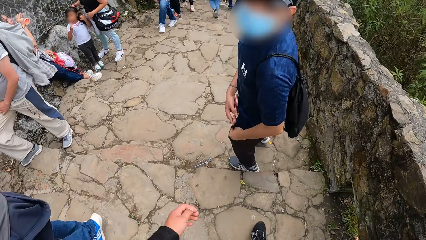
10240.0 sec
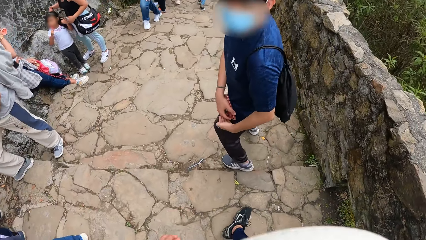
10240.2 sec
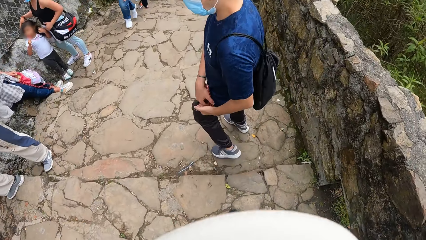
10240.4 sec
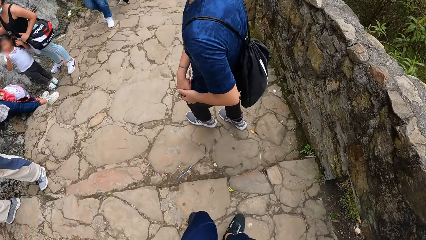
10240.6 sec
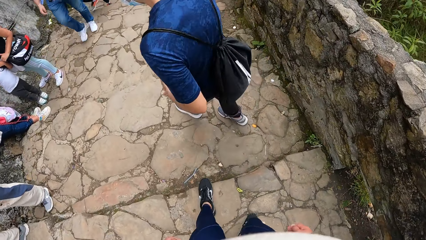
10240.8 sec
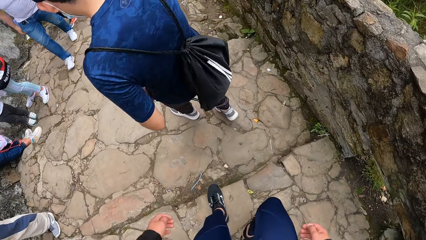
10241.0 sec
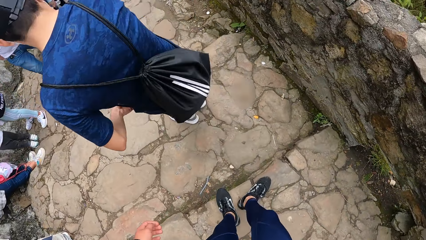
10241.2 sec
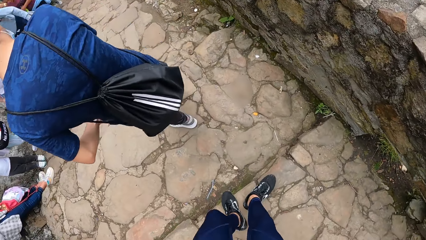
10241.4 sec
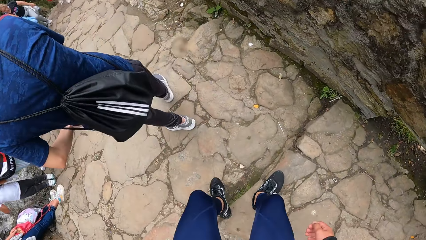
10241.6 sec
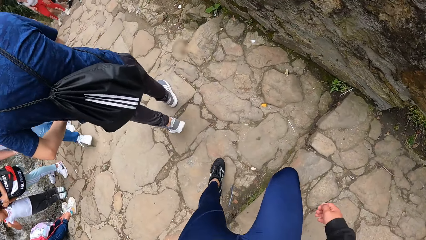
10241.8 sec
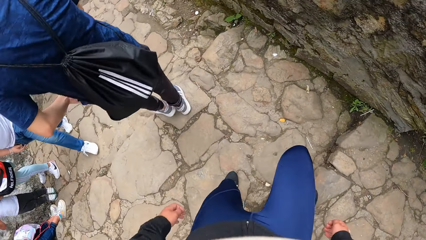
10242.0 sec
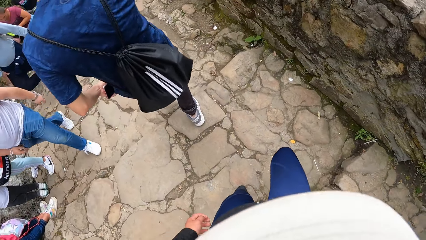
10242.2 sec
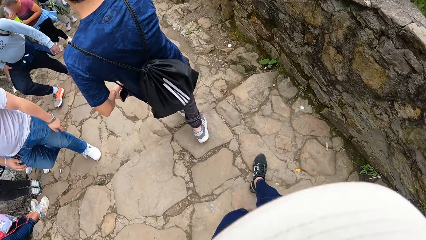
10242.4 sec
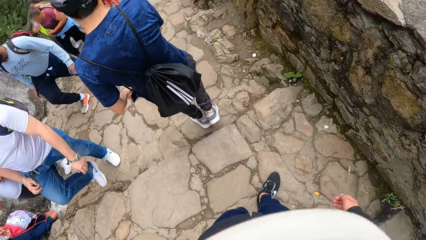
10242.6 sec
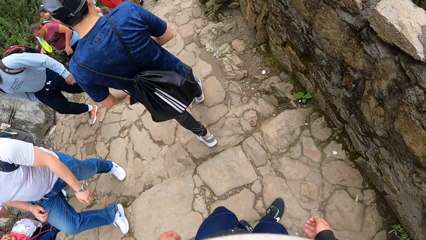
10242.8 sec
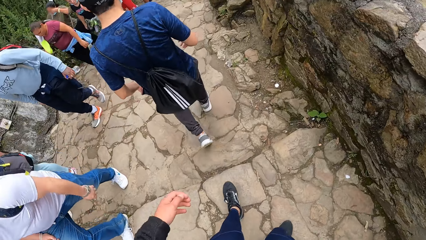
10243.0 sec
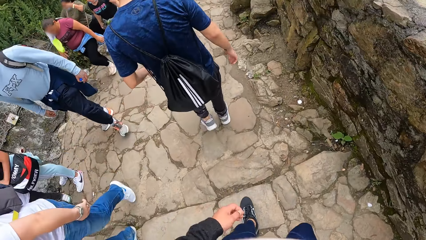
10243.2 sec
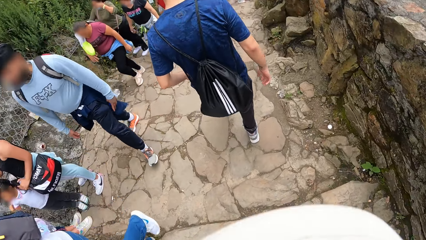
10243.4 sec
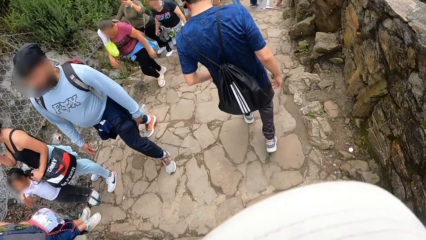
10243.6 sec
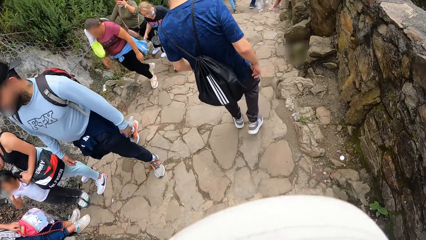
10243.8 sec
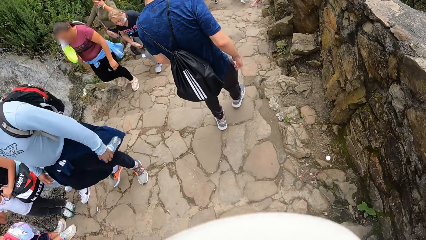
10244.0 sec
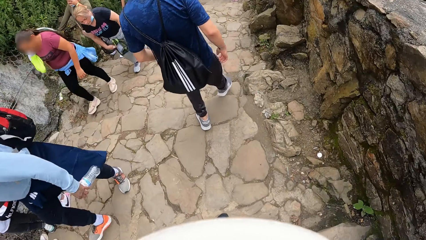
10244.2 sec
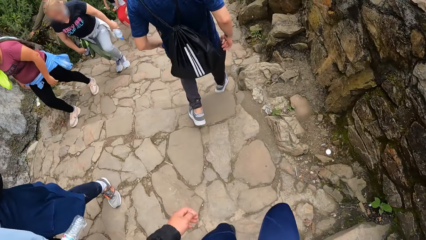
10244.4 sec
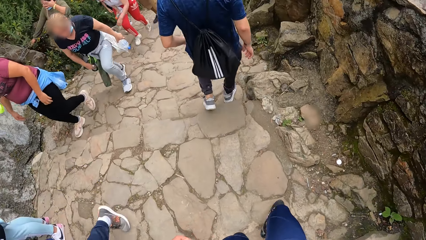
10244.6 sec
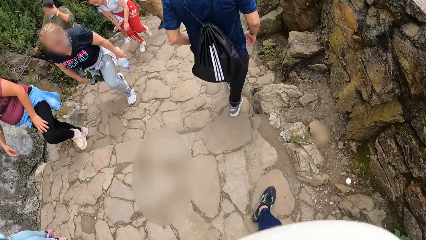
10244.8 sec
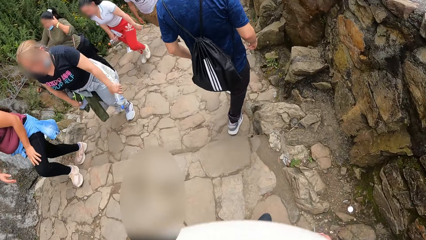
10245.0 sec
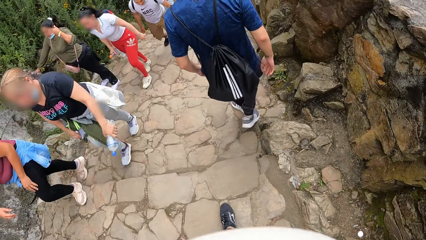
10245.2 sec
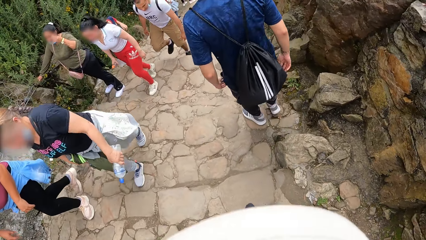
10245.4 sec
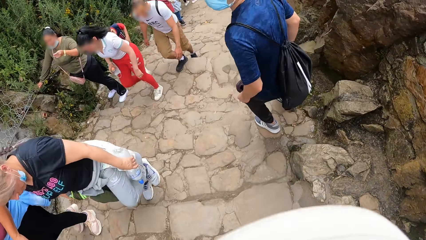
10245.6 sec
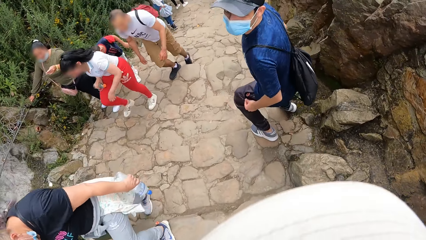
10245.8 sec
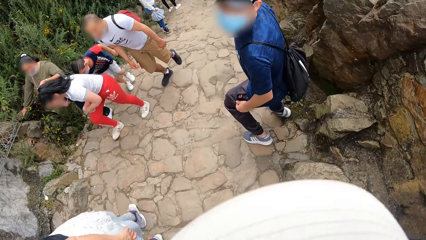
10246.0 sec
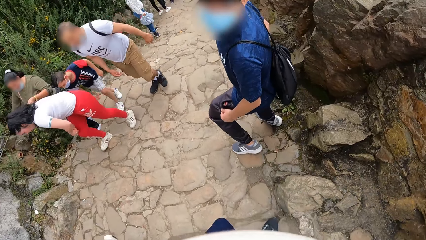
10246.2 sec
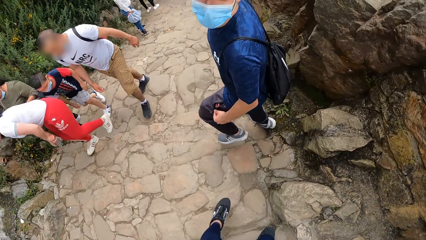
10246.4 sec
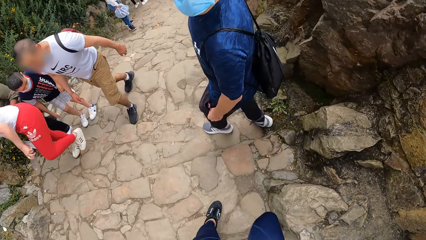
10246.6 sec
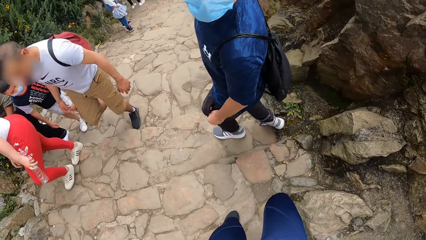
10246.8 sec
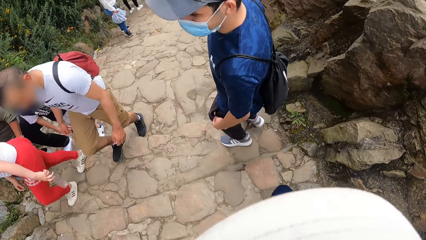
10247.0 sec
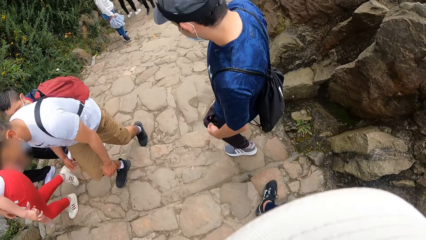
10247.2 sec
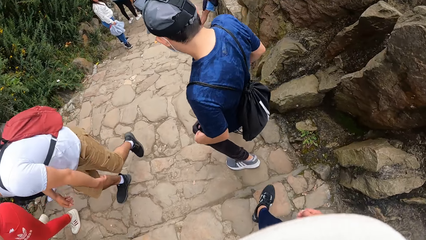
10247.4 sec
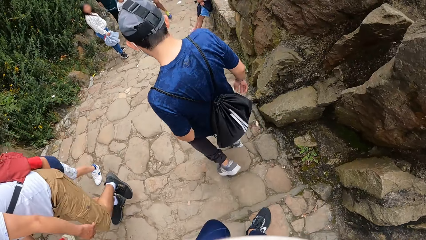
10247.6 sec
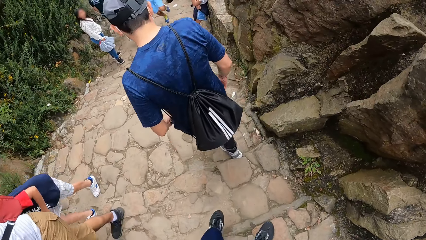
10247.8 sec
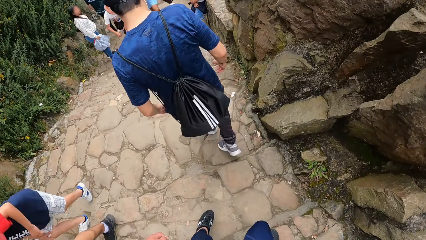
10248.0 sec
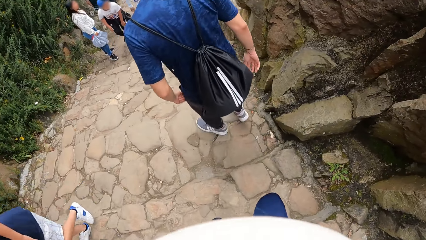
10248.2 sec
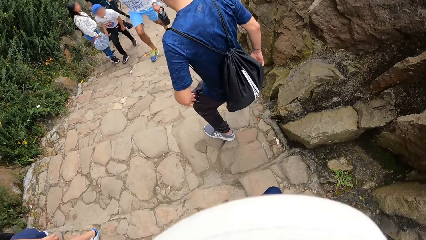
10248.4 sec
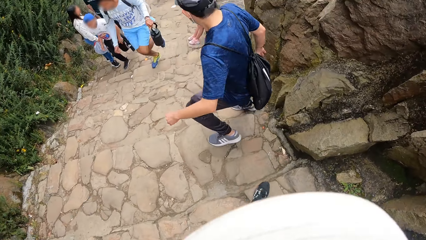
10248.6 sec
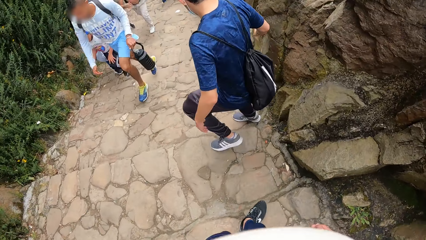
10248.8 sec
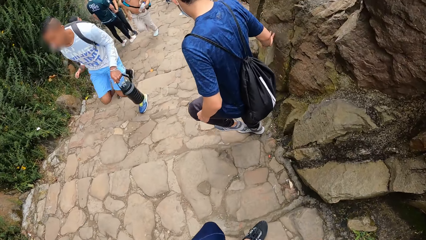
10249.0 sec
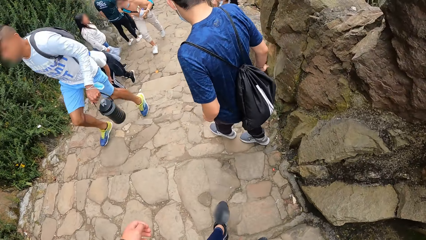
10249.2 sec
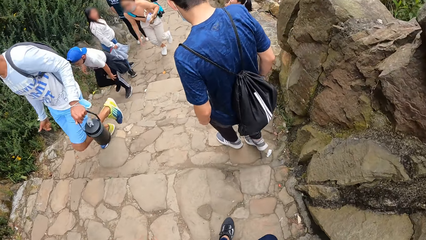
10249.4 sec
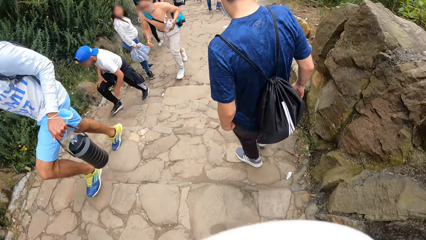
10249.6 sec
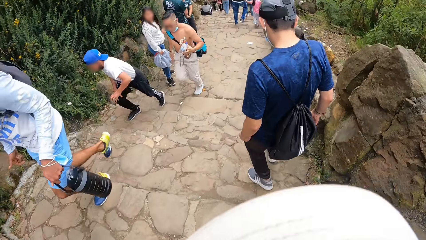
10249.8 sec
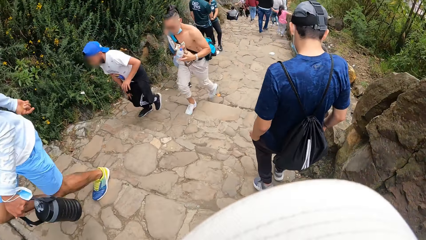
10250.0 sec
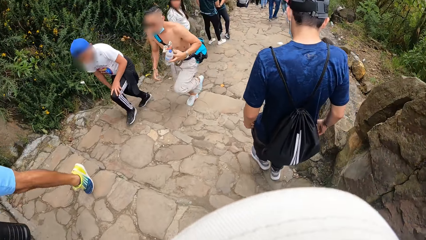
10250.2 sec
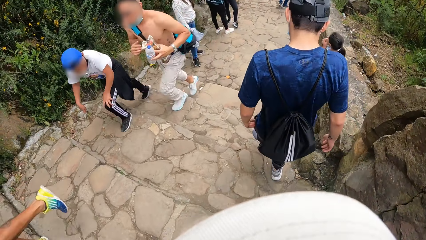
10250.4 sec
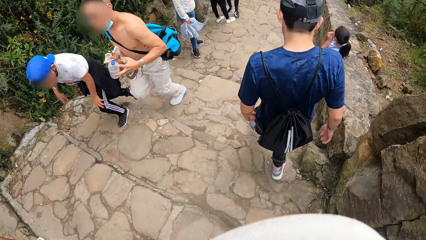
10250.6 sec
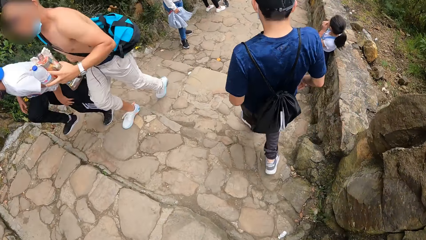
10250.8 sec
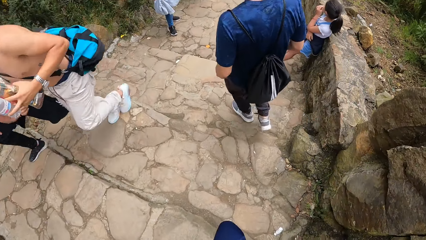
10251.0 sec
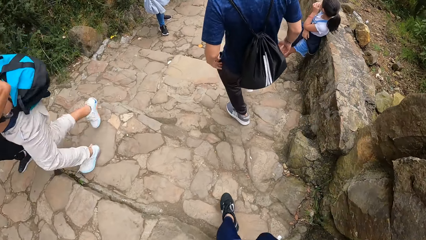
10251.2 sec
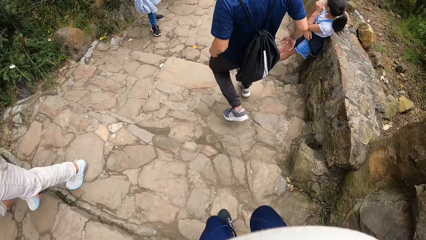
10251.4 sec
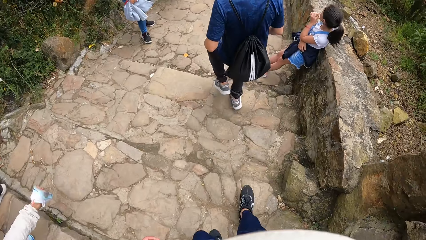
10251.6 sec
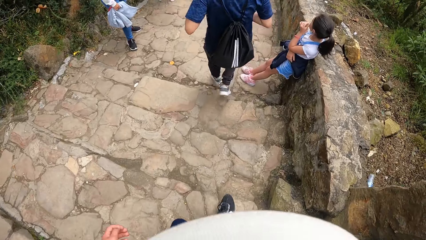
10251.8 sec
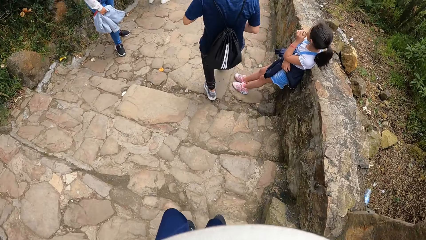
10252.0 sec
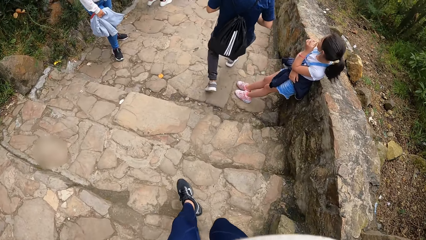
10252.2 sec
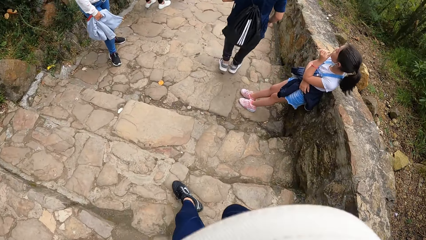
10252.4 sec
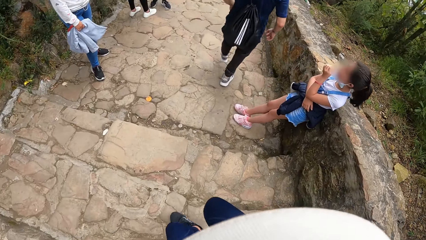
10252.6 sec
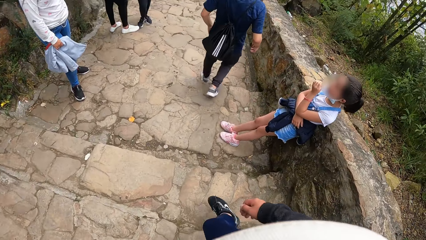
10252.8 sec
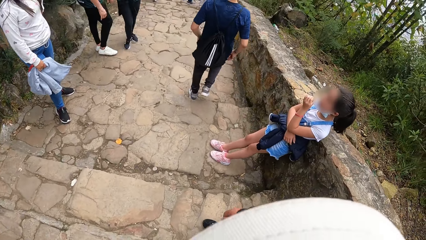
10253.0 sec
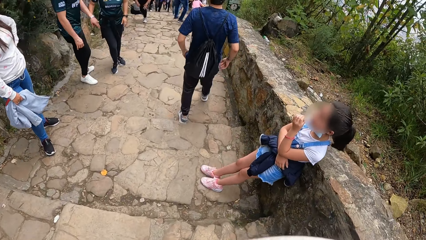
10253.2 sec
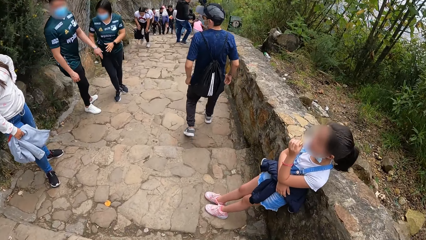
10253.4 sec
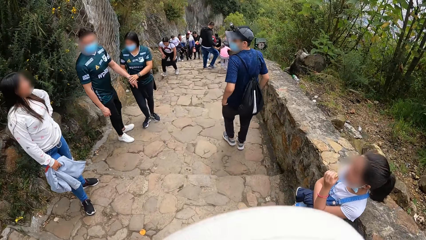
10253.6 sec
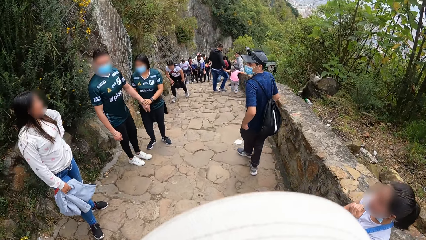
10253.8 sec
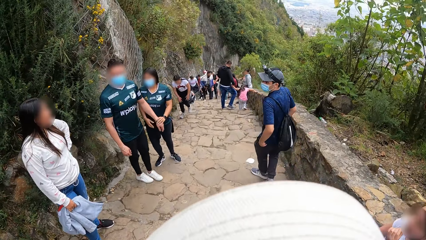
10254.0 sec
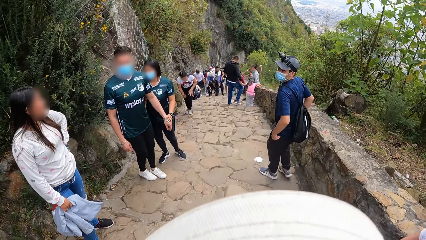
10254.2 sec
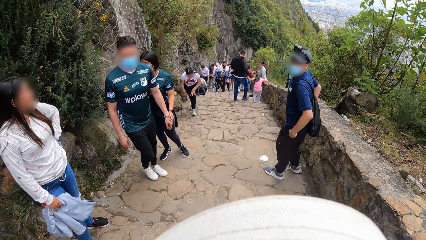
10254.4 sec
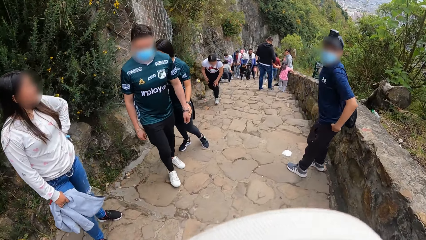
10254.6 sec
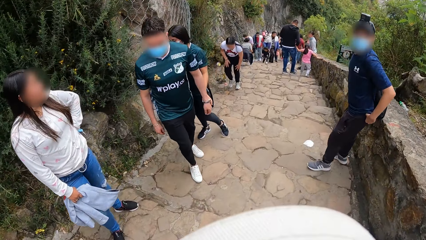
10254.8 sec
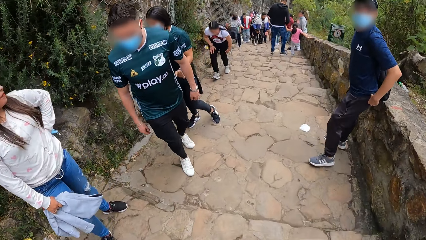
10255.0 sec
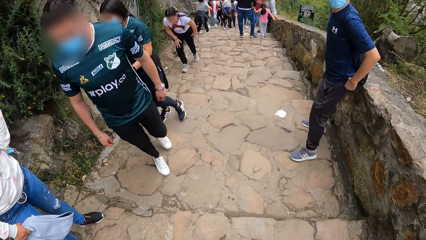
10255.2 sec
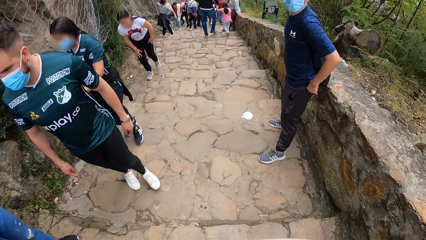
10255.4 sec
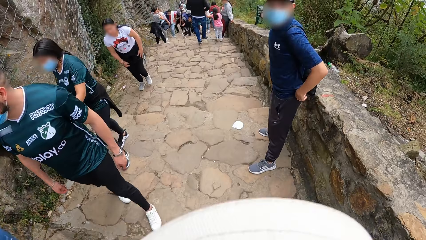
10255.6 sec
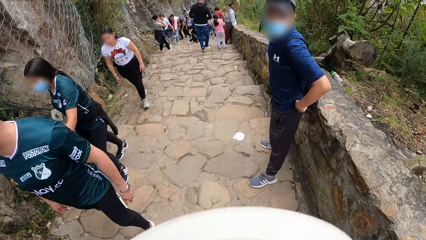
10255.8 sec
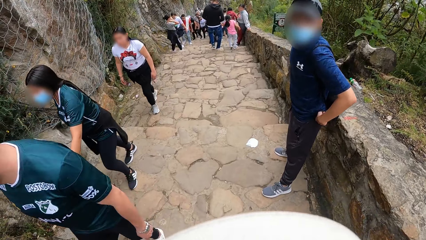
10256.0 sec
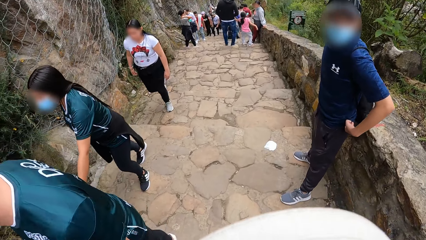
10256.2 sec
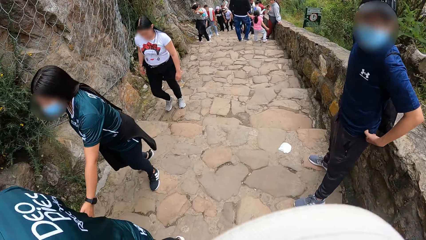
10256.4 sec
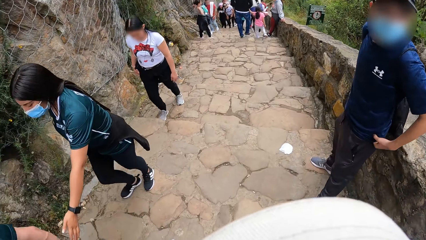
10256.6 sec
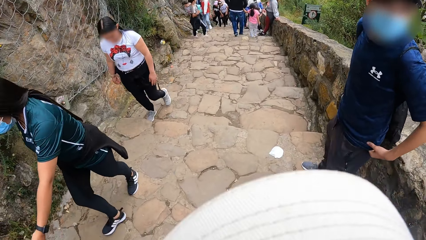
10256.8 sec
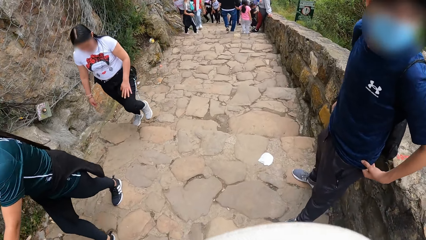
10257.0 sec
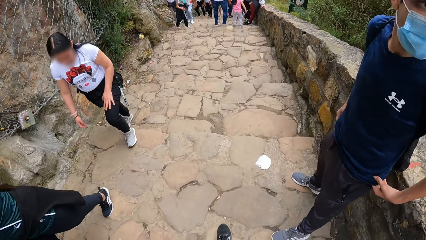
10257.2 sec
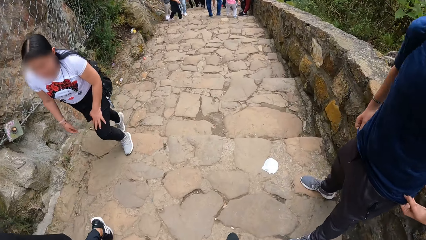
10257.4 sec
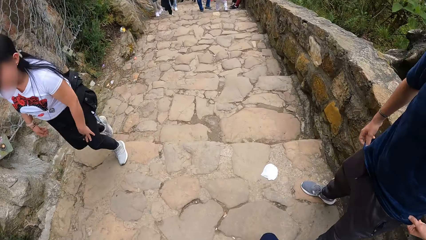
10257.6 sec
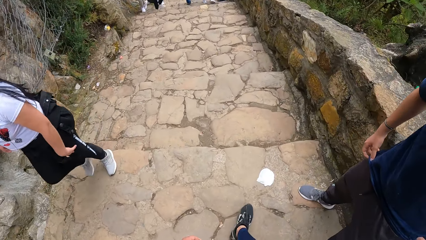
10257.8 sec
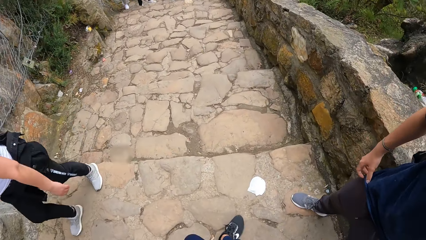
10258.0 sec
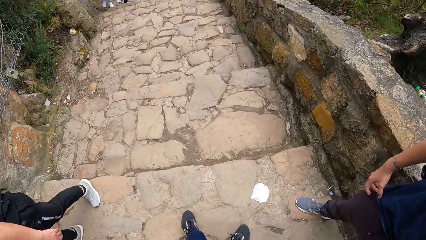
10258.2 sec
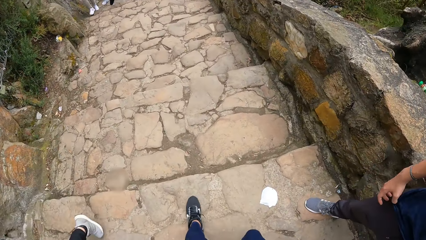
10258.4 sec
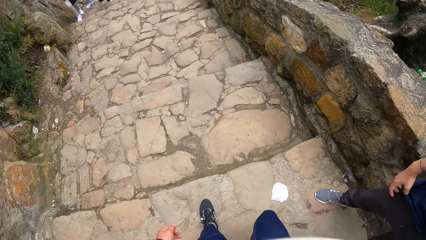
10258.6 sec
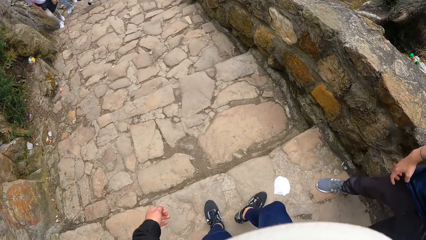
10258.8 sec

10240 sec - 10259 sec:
The camera wearer interacts with a man. The man passes the phone from his right to left hand. The man puts the phone in the left pocket of his trouser with his left hand. The camera wearer interacts with the man. They interact with the man again. The man pulls his trouser up with his hands.
